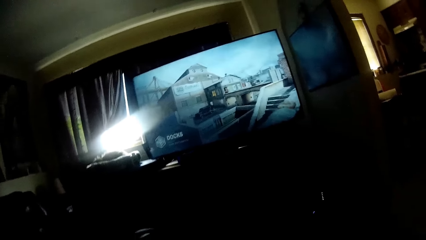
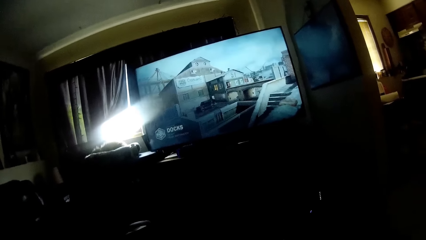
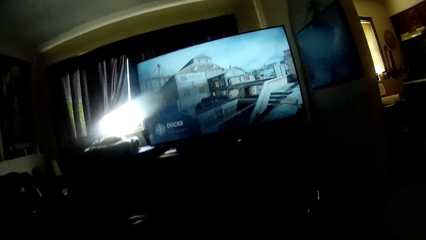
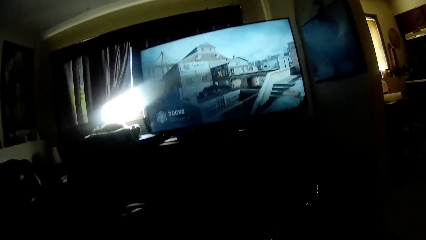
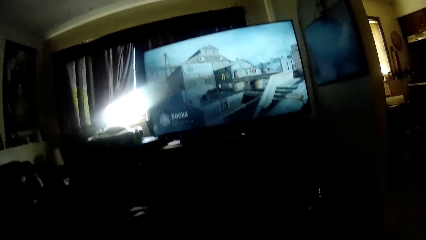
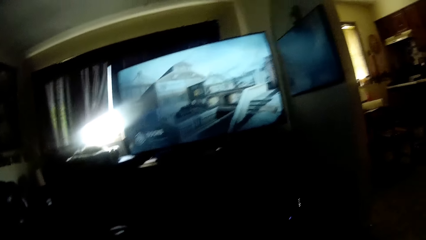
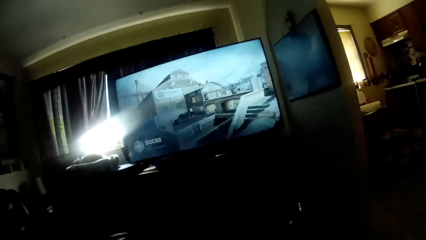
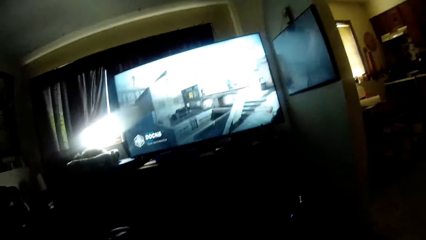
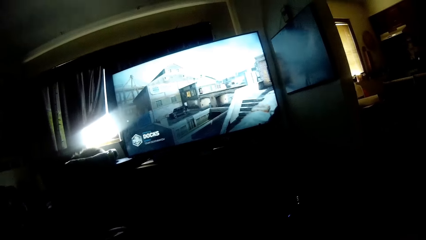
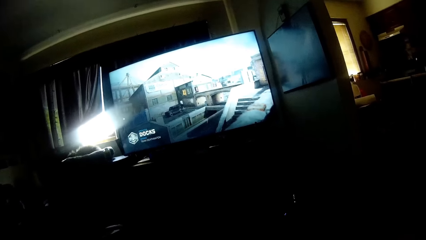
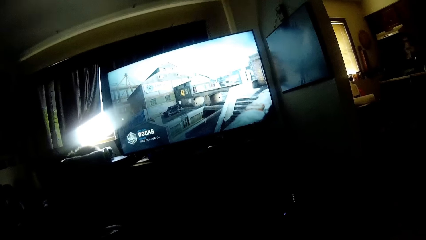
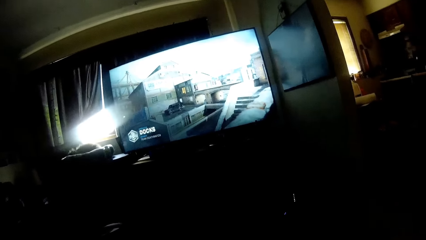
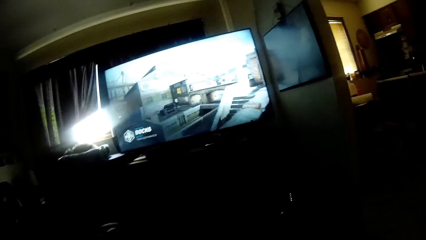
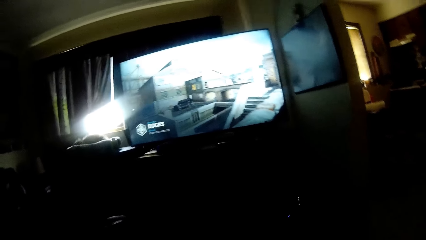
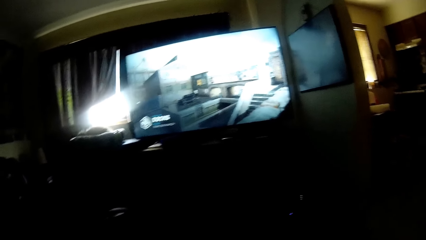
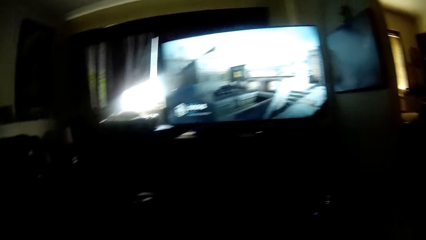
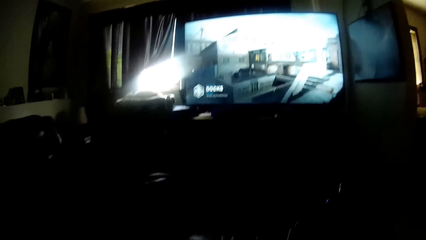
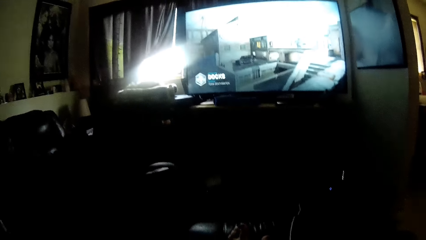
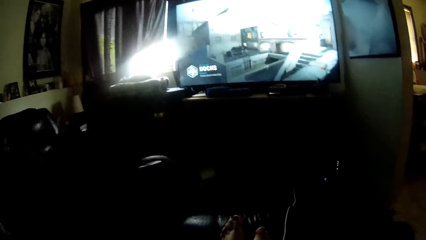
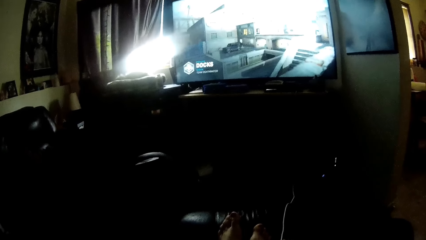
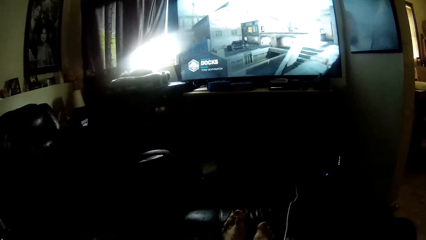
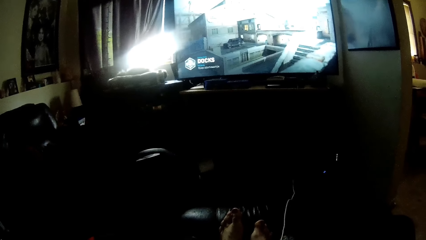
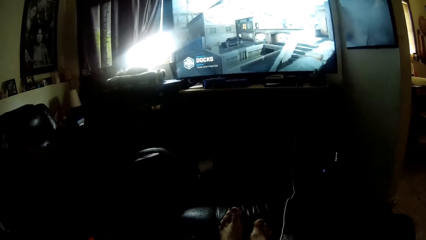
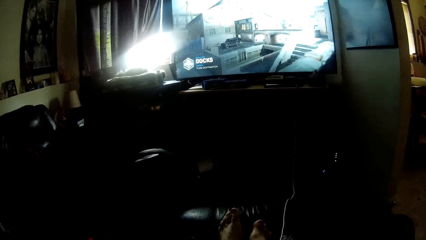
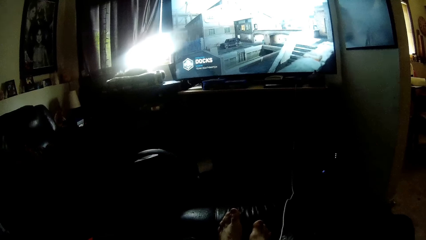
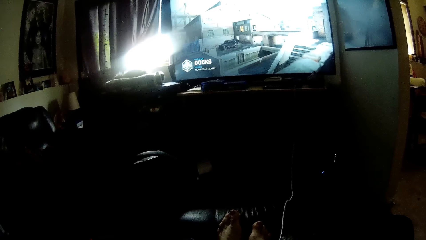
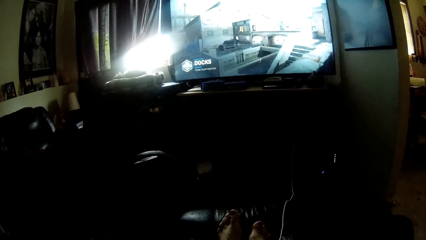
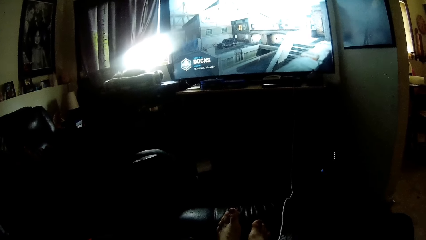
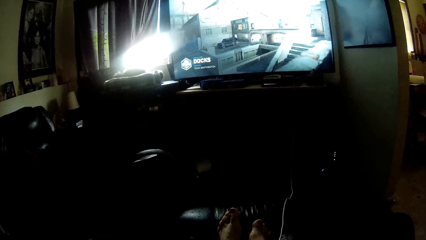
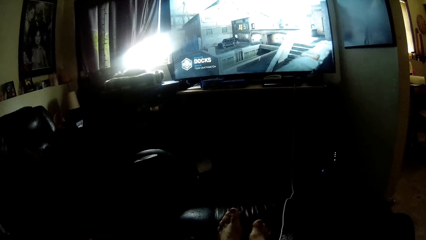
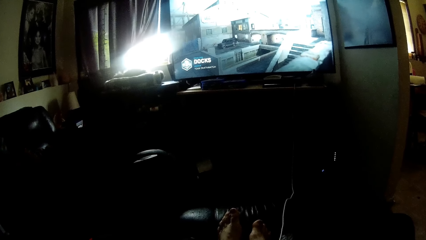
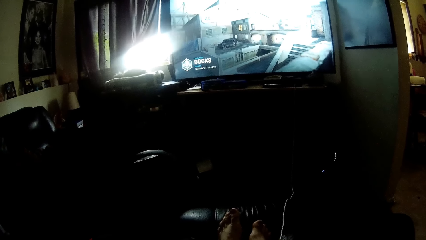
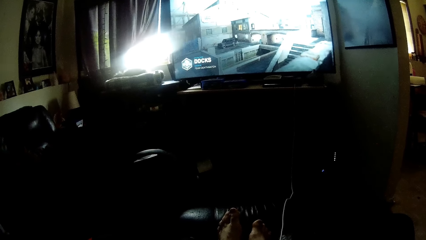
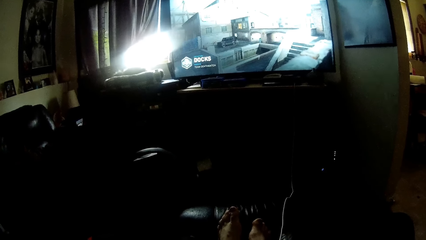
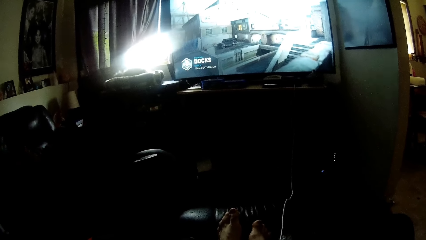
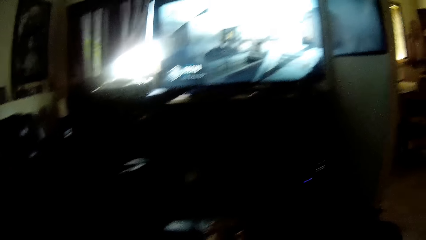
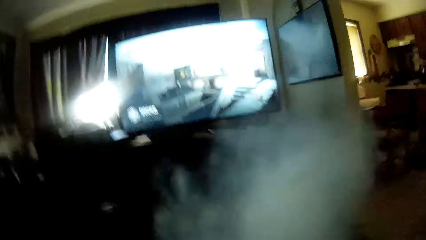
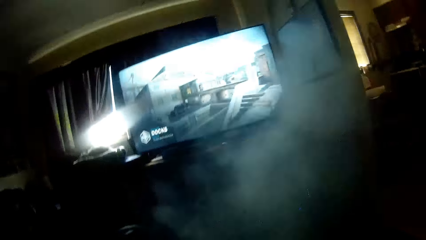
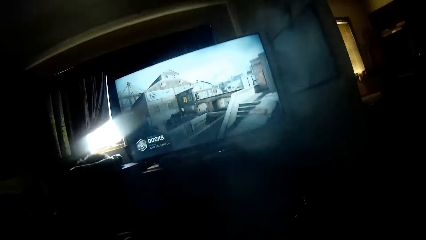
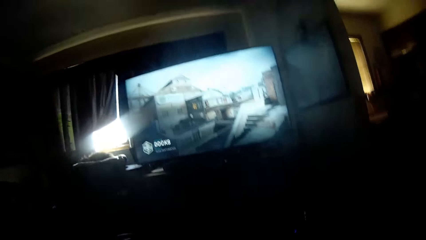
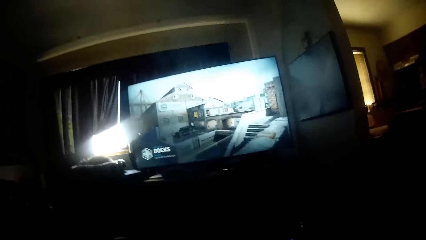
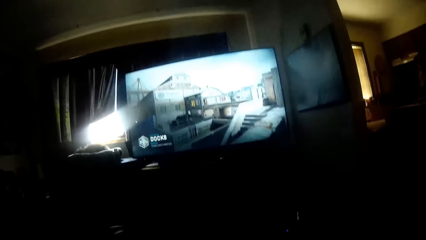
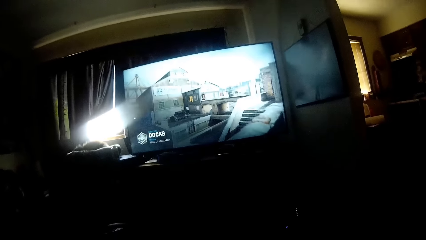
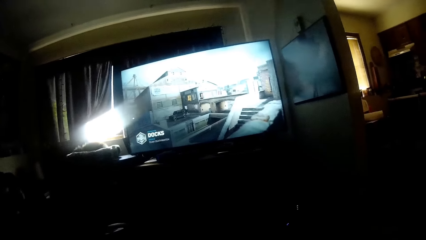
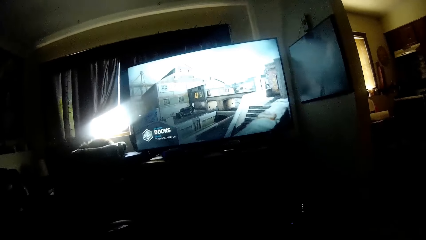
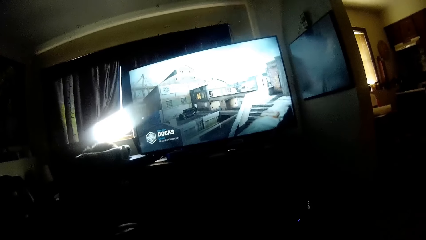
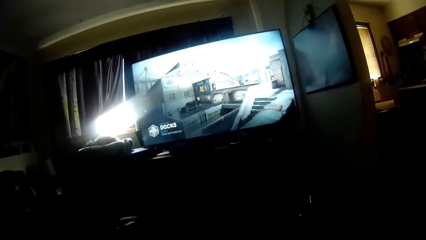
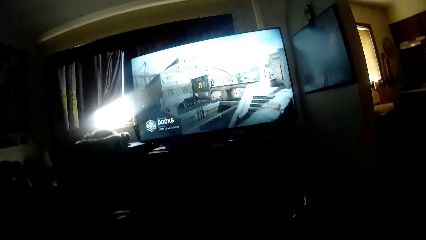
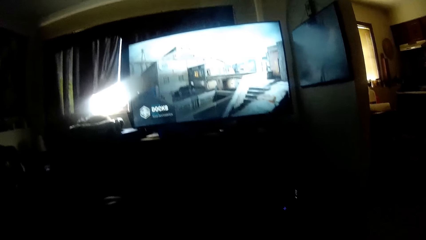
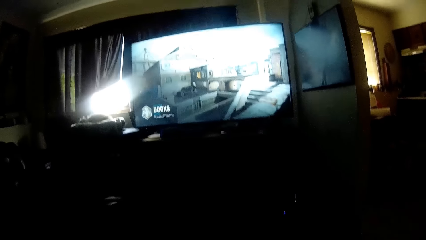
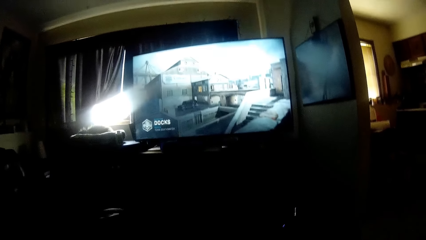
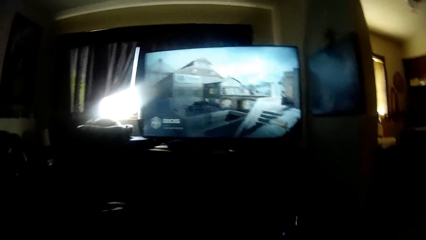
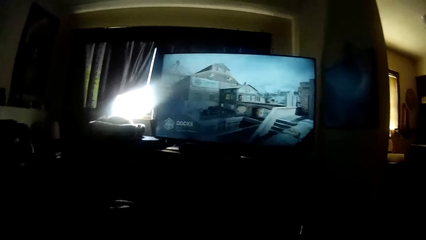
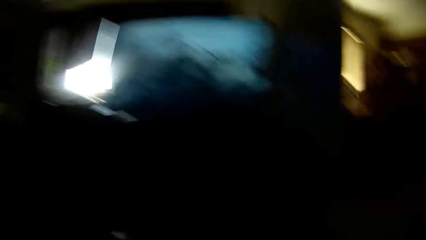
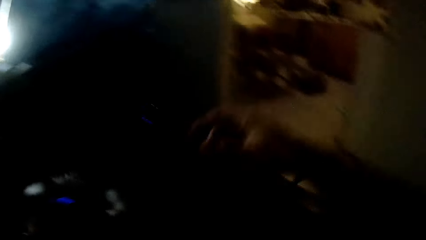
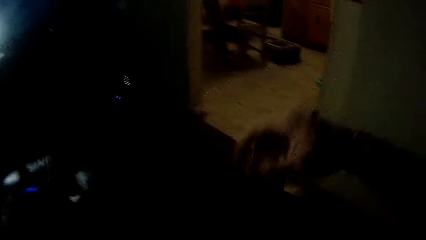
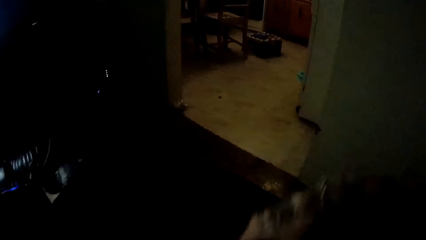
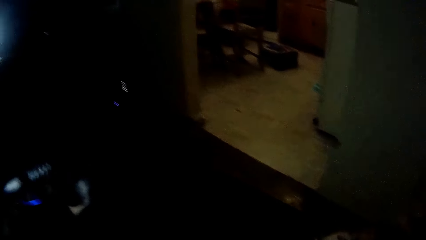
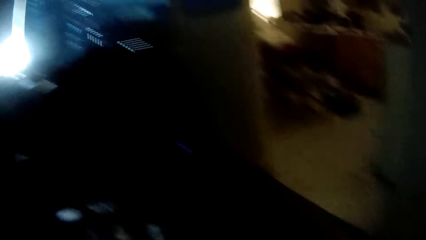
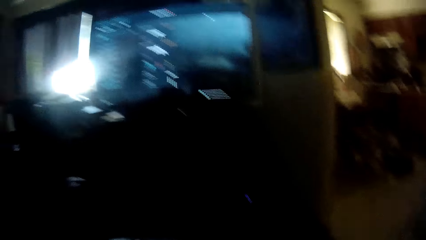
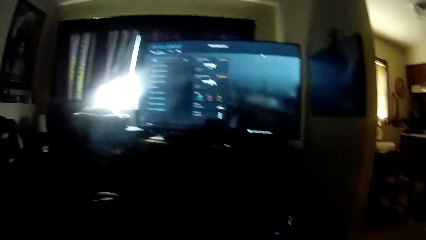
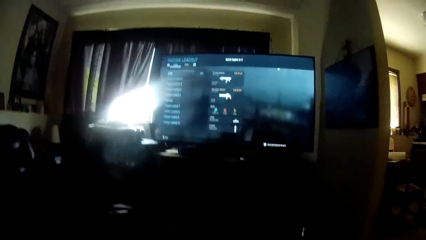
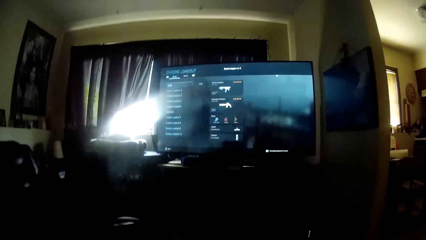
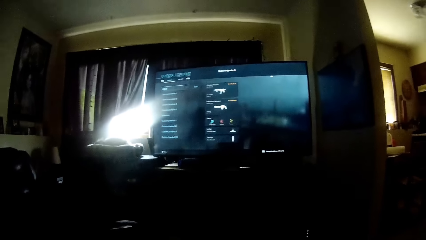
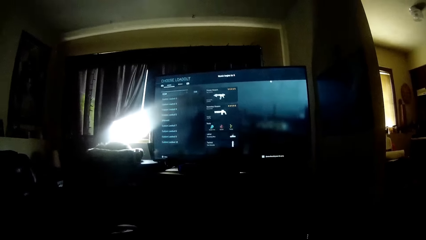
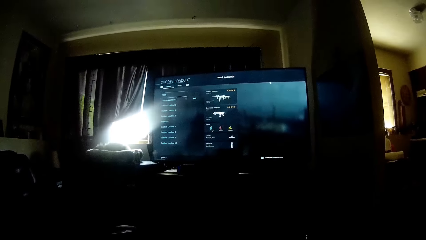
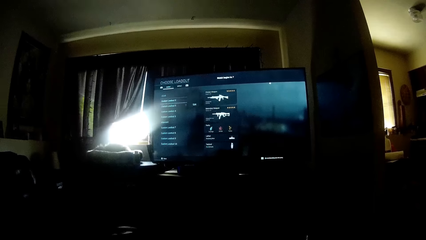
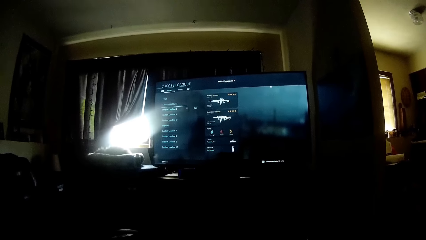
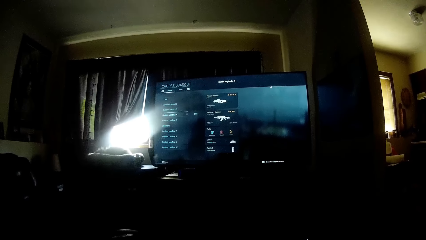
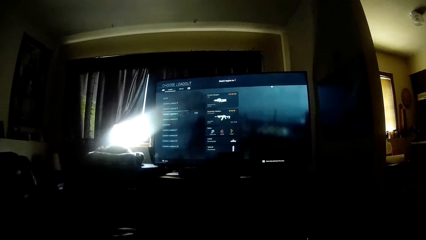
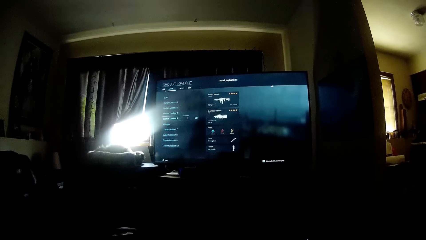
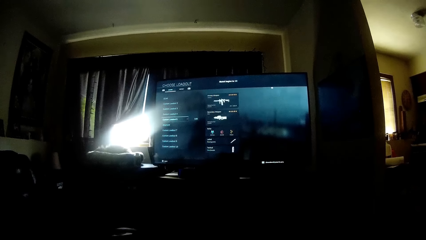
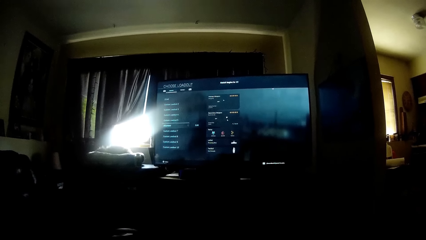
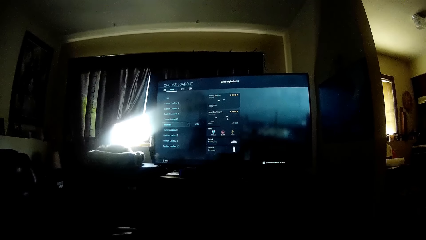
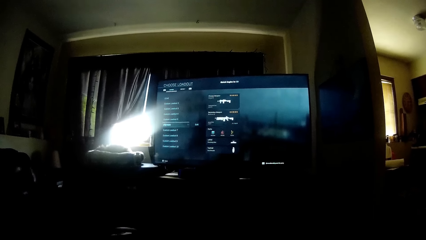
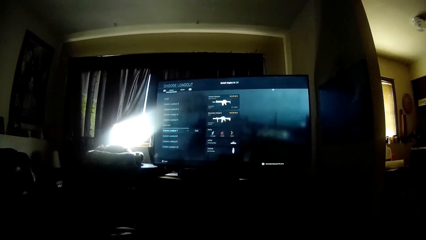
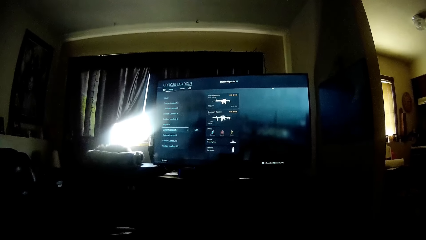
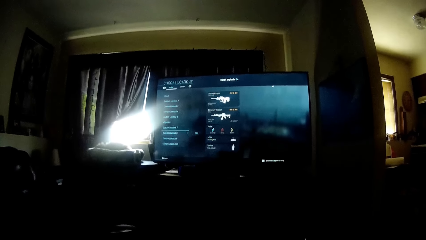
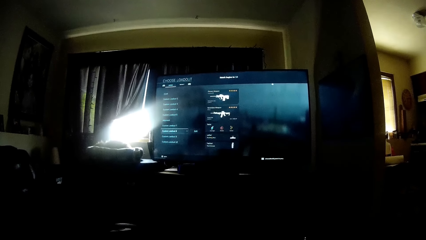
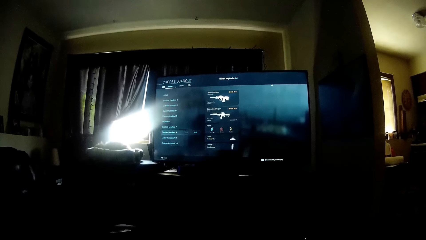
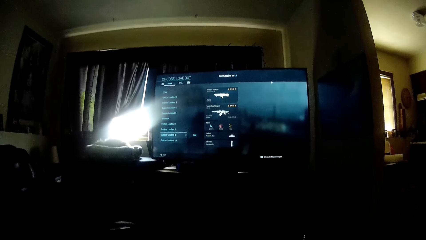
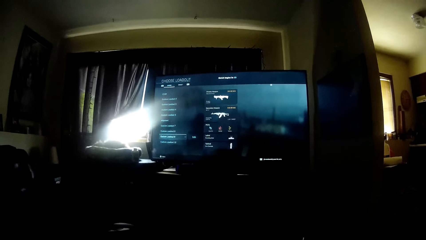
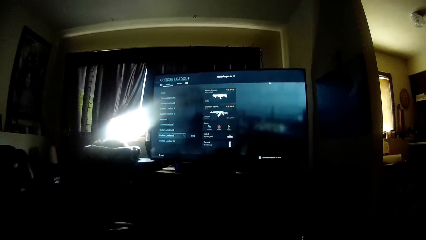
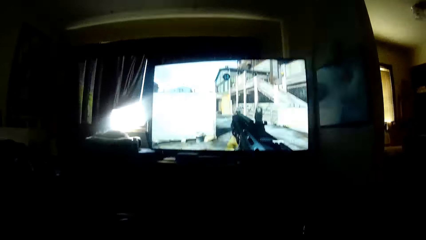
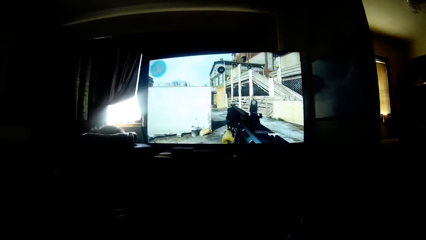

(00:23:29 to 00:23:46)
The camera wearer looks at his feet. He stares at the television, blows smoke out of his mouth, and stares at the television. He lifts his right hand and lowers his right hand. He looks at the television. He stares at the television.
